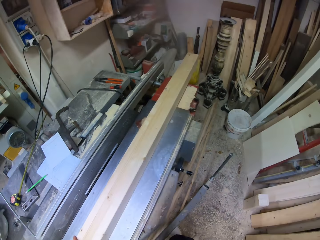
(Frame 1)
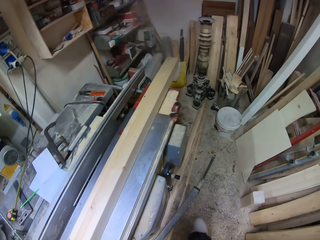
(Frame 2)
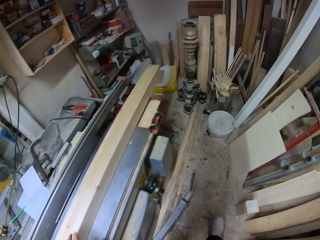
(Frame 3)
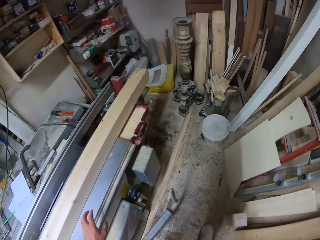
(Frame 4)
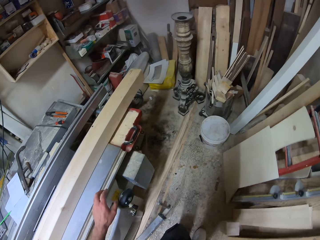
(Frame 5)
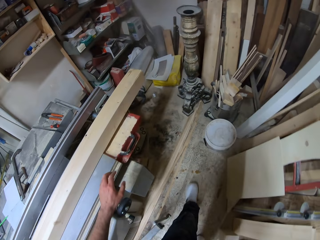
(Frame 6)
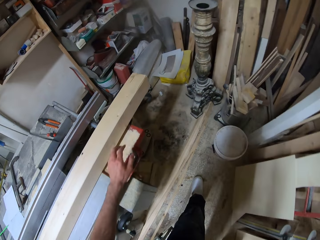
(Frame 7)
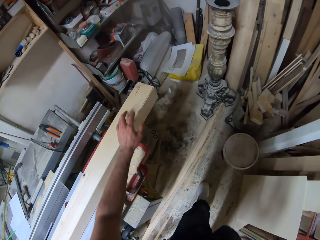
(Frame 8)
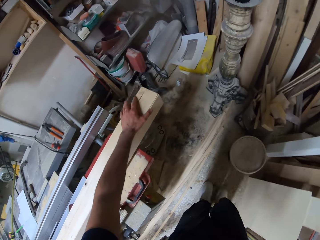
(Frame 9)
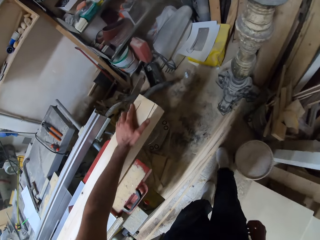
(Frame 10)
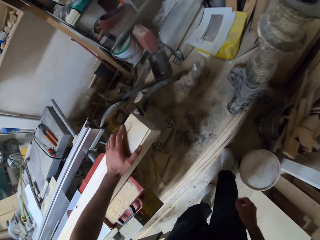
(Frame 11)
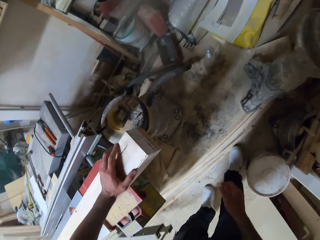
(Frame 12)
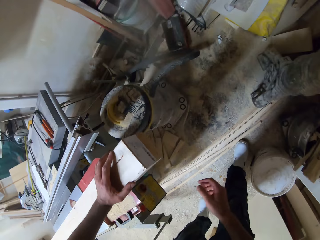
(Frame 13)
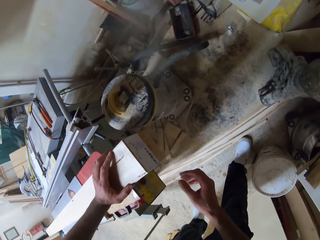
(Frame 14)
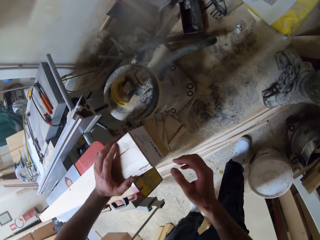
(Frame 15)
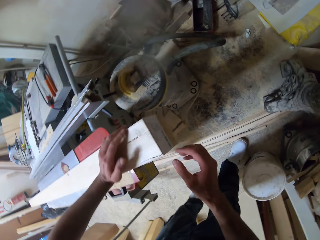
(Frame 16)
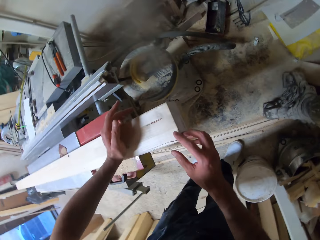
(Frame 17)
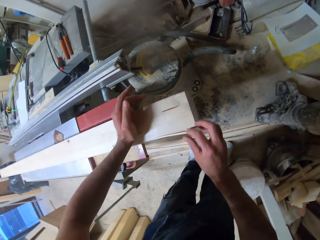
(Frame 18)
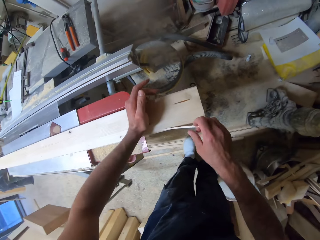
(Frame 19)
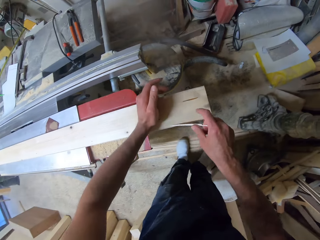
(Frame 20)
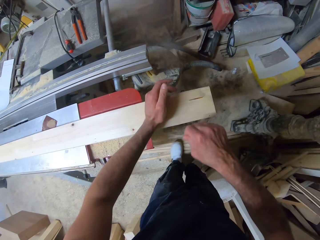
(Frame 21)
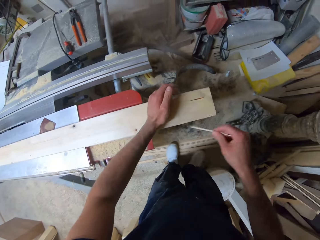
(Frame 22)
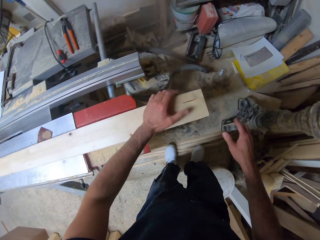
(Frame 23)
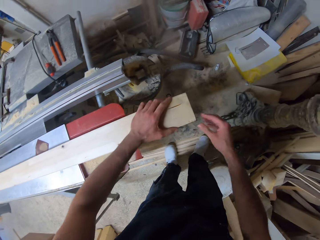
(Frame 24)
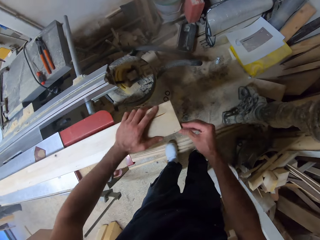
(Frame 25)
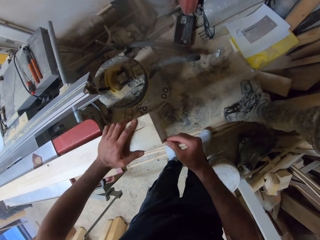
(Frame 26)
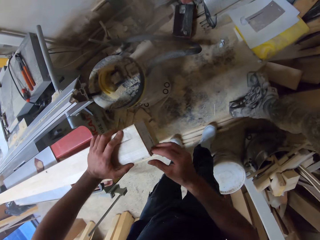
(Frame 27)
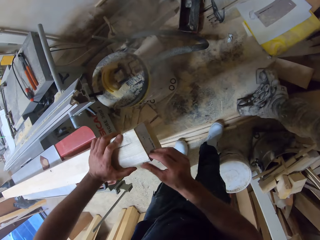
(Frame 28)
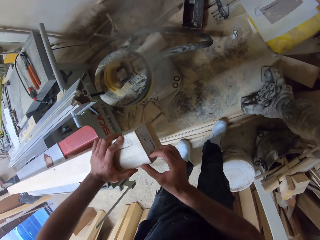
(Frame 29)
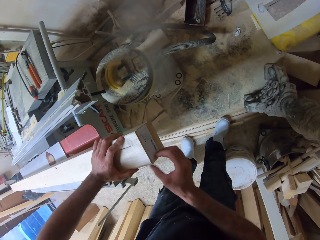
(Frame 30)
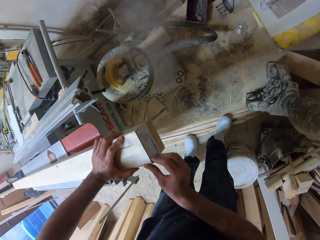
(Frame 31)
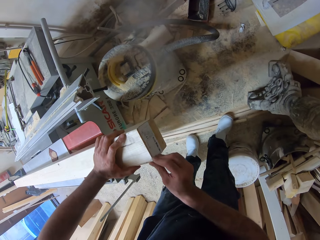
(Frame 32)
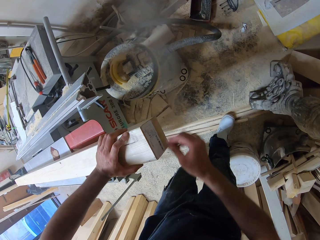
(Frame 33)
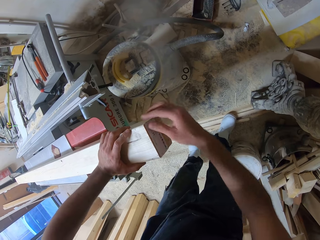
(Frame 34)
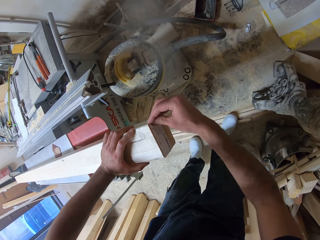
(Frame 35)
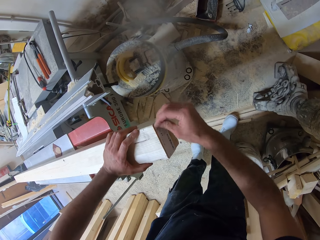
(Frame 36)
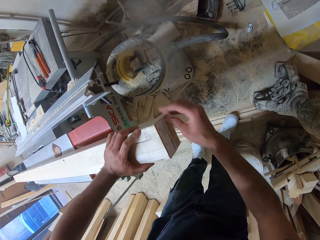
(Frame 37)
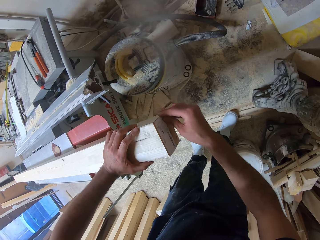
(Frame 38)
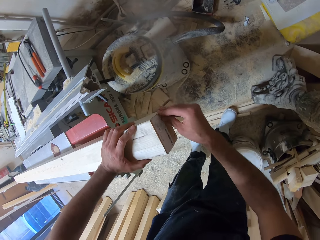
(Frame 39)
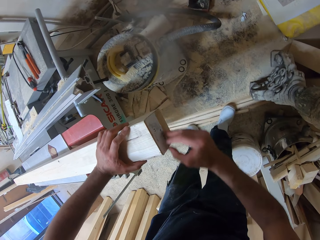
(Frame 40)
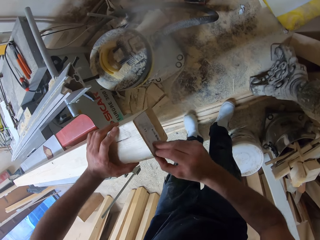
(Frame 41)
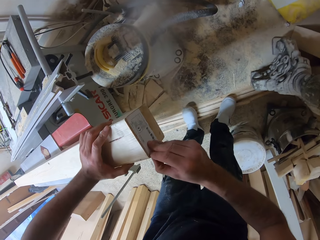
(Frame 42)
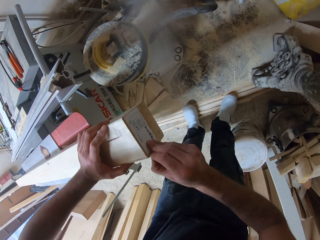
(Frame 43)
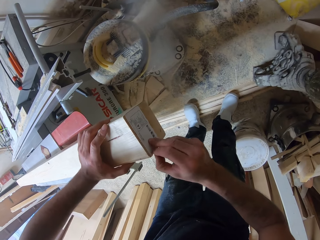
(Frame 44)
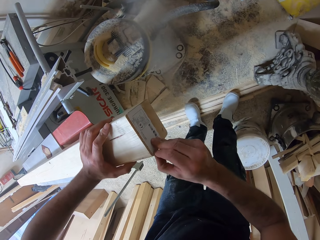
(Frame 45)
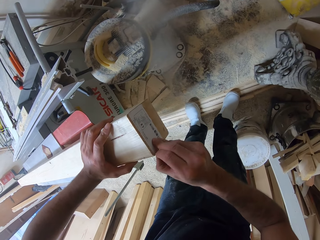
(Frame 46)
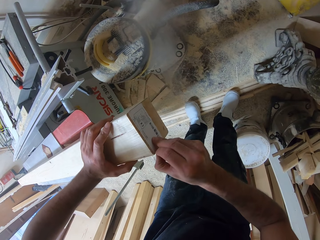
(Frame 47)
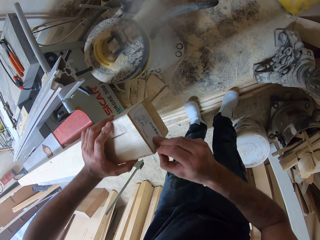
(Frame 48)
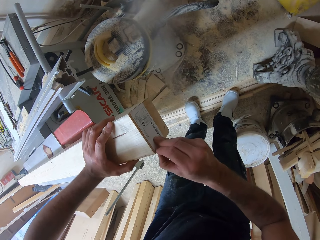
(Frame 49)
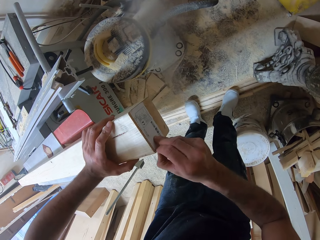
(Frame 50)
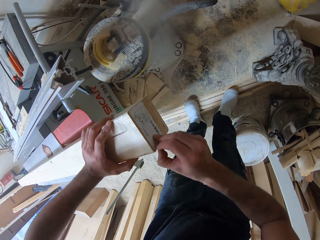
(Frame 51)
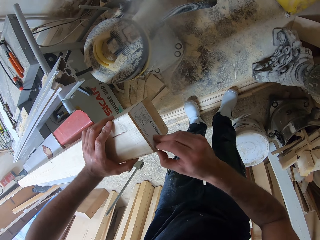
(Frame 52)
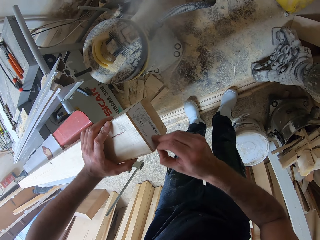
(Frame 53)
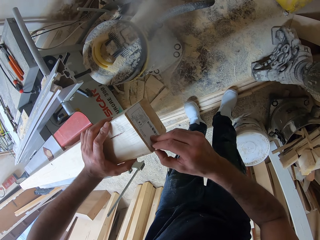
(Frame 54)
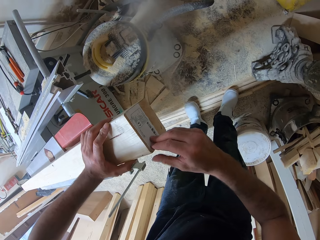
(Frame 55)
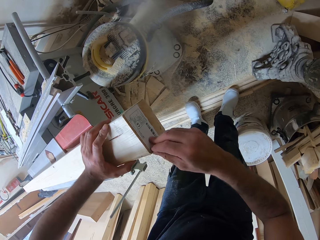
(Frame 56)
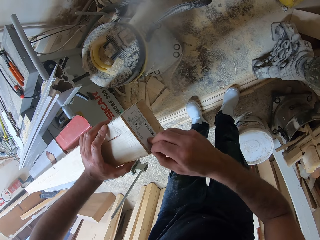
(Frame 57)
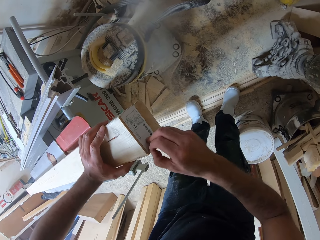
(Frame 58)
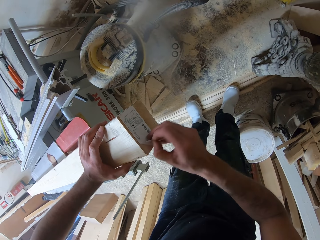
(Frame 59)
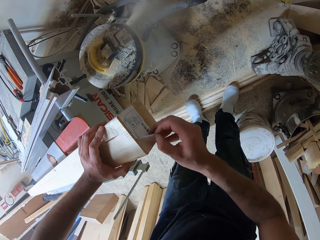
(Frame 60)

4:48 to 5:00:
The camera wearer rests his hand on the piece of wood. He peels off a part of the piece of wood. He scrapes the timber. He drops the timber piece. He attempts to remove a paper tag on the piece of wood.

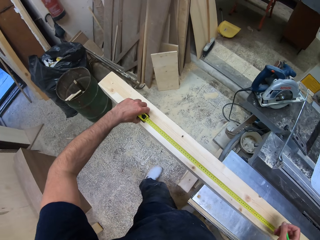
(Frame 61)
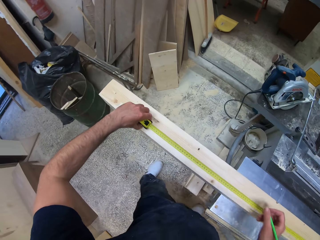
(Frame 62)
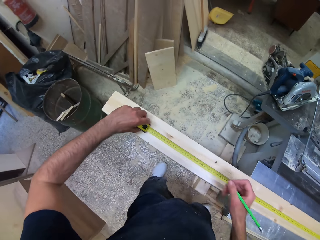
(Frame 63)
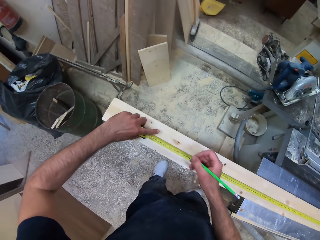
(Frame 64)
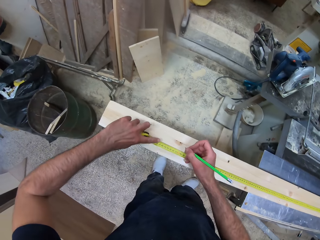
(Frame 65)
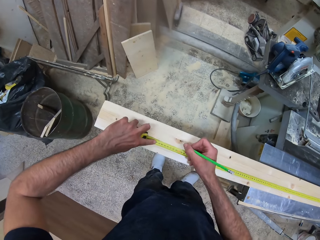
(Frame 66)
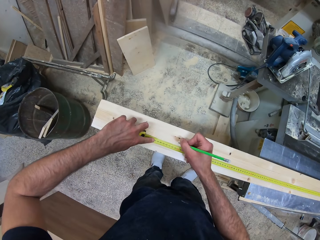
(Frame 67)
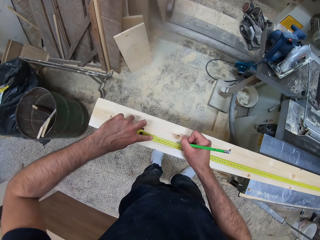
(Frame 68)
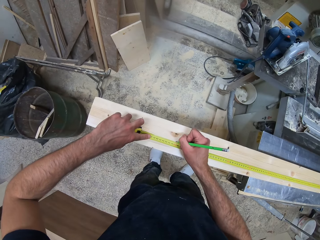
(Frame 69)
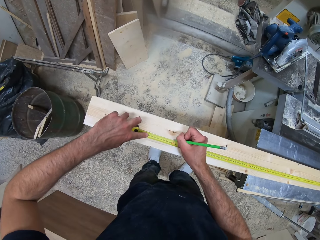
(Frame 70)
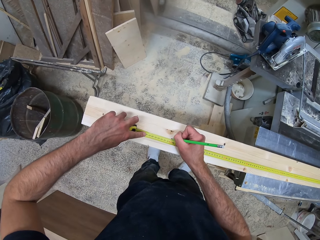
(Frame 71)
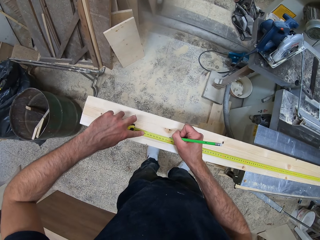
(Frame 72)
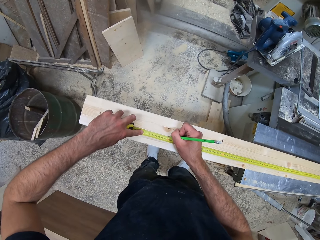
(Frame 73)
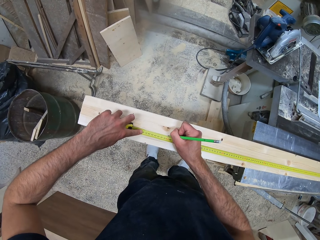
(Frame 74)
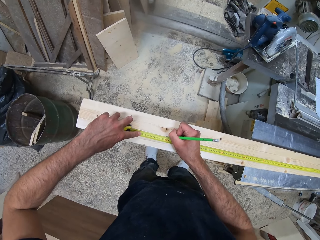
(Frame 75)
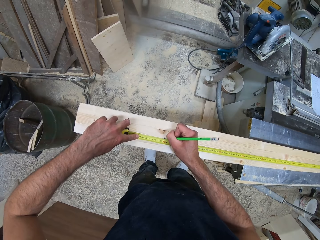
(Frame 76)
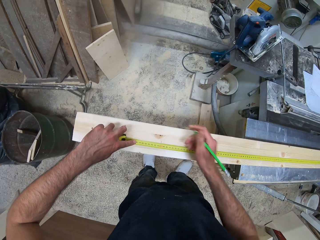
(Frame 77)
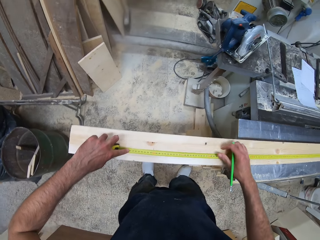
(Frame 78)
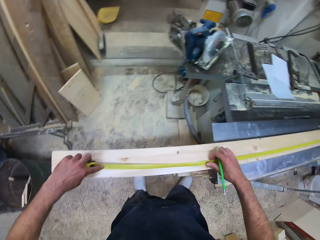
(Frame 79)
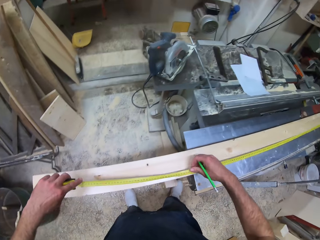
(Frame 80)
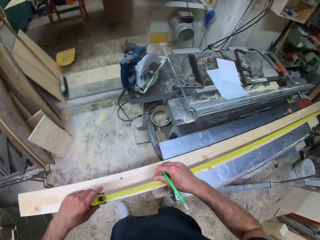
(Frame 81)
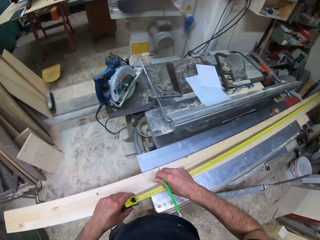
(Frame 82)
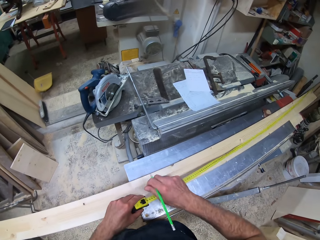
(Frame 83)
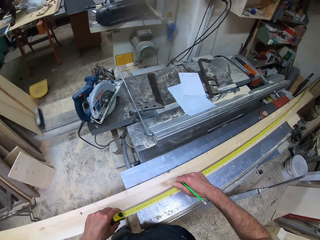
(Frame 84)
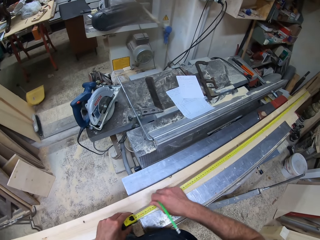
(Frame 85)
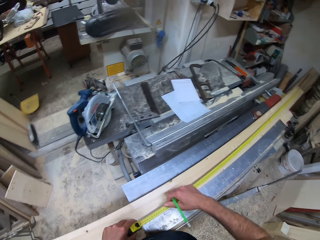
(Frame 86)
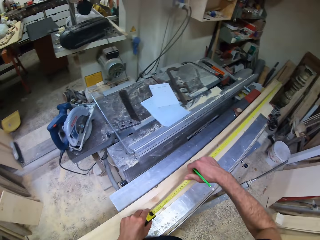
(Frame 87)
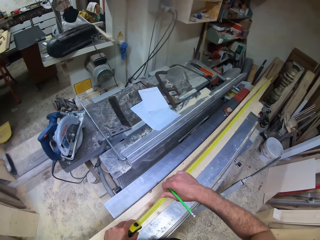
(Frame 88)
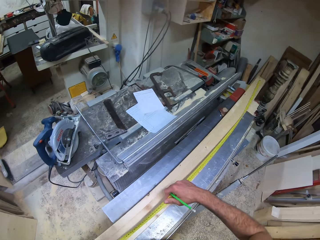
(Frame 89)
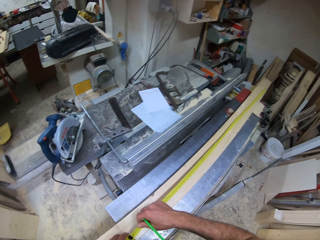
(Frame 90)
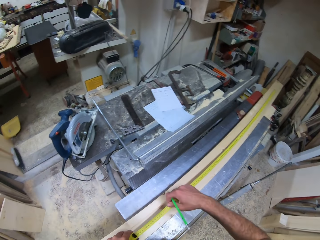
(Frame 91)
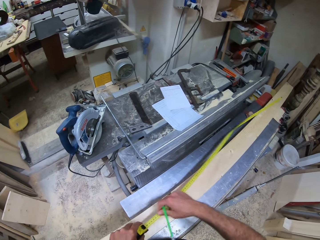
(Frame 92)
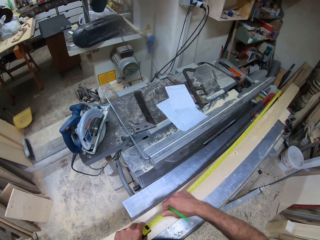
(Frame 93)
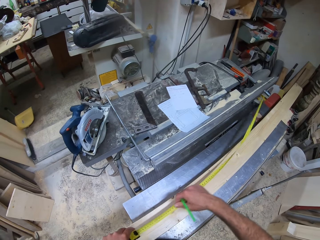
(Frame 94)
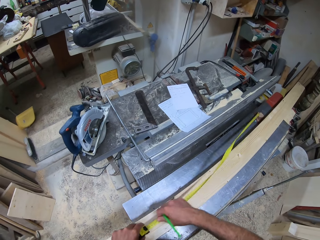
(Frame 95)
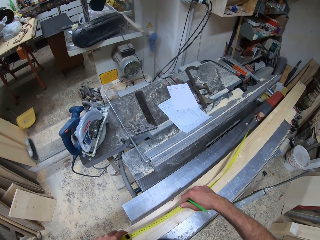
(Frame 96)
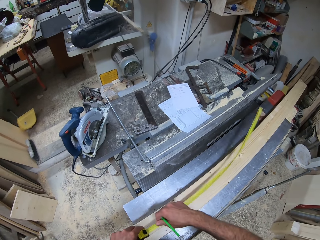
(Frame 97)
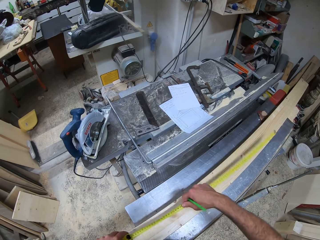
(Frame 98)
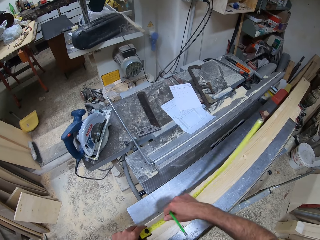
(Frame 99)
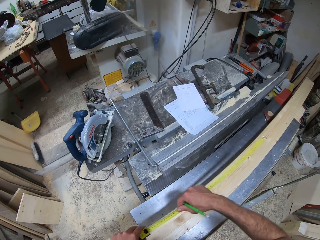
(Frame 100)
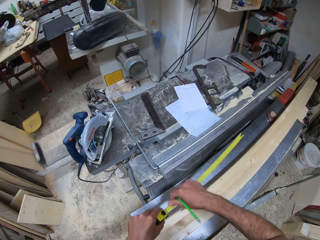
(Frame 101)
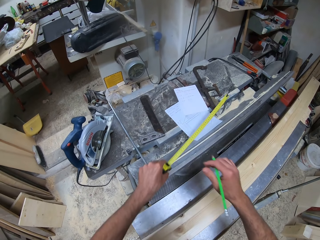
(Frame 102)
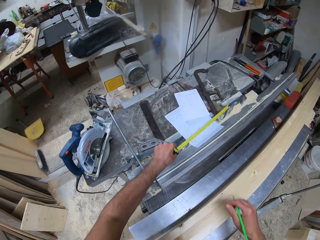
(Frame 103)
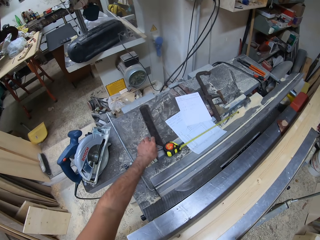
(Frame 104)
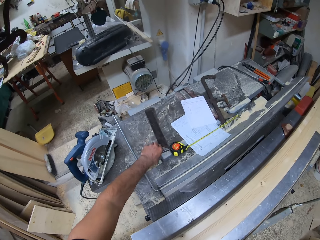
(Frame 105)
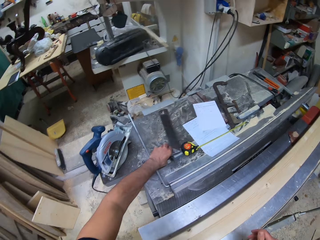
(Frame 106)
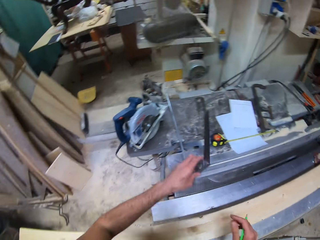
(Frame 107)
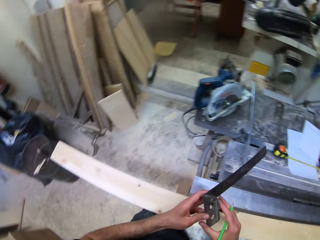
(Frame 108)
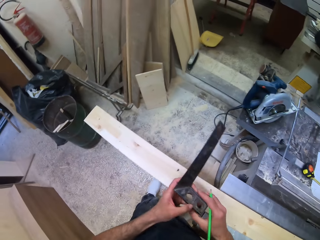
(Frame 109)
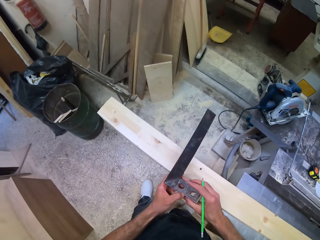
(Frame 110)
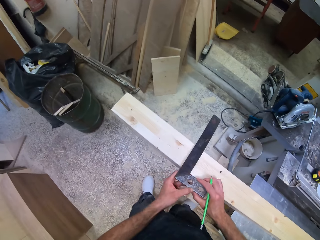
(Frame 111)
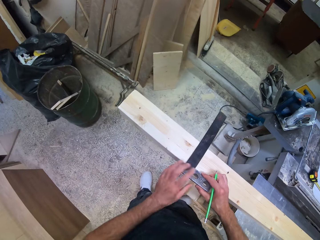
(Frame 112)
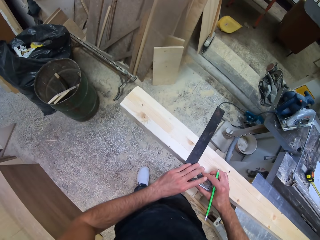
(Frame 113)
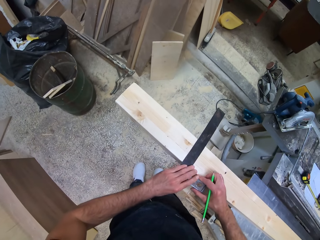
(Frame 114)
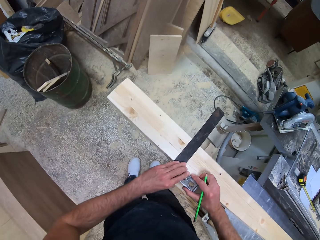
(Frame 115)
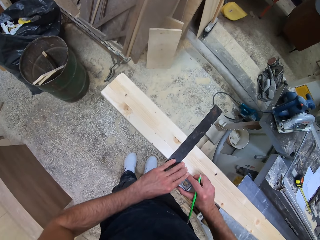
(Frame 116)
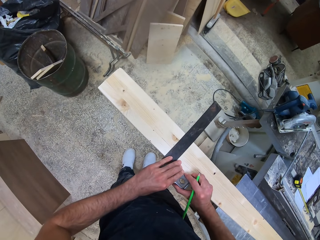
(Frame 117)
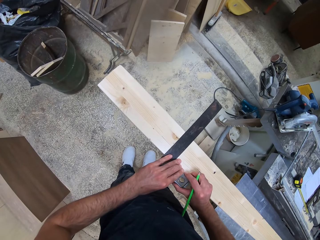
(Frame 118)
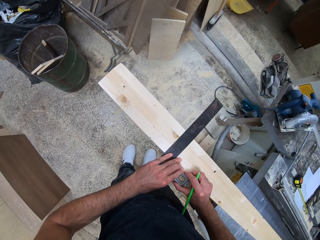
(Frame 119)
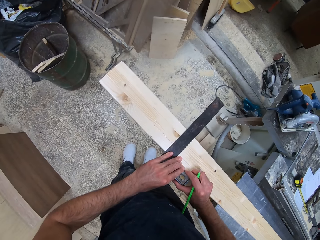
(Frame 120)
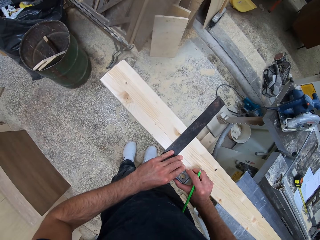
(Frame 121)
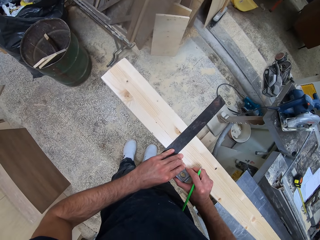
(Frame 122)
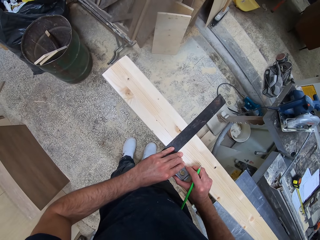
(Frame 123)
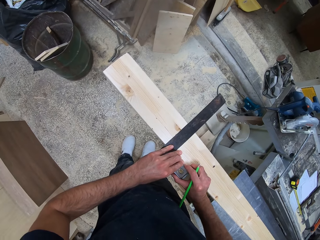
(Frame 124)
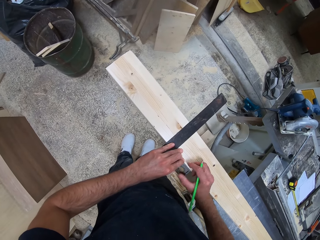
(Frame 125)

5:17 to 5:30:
The camera wearer measures the piece of wood with the measuring tape. They mark the piece of wood with the pencil. They retract the measuring tape. They drop the measuring tape on the wood cutting machine. They pick up a try square from the wood cutting machine. They measure the timber with the try square. They place the try square on the piece of wood.
